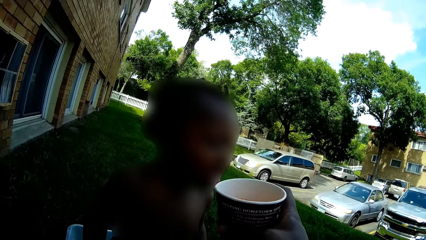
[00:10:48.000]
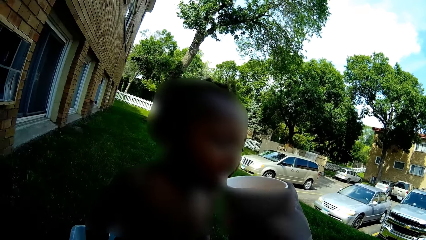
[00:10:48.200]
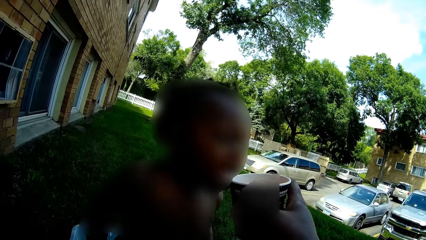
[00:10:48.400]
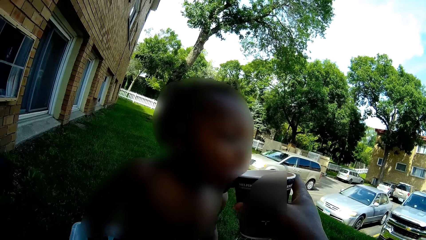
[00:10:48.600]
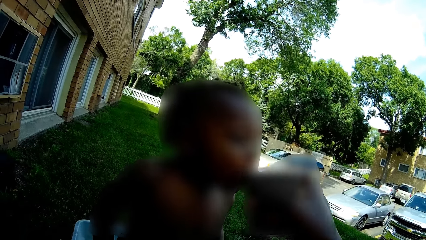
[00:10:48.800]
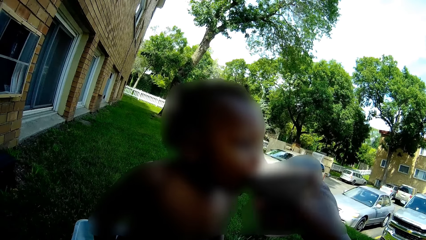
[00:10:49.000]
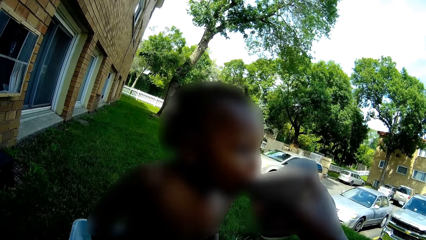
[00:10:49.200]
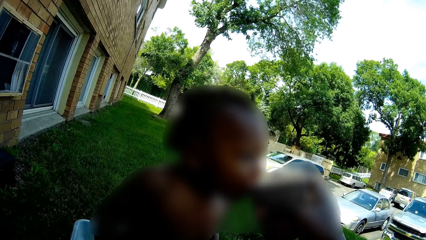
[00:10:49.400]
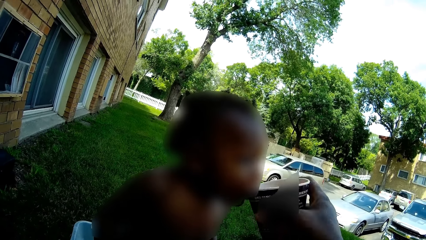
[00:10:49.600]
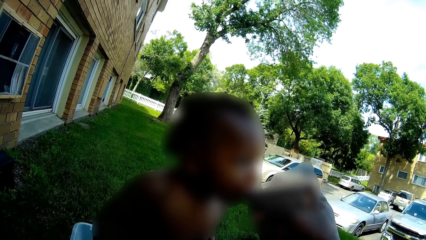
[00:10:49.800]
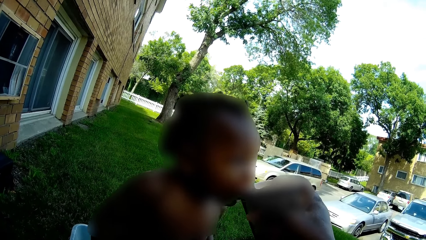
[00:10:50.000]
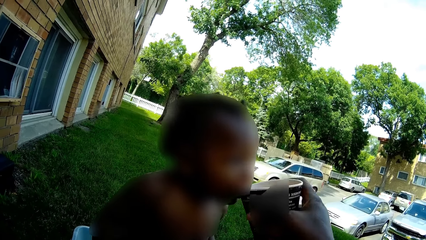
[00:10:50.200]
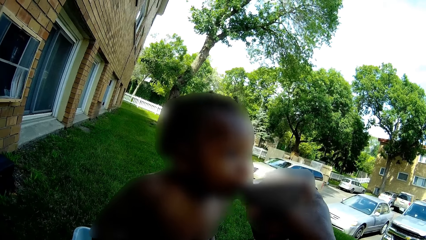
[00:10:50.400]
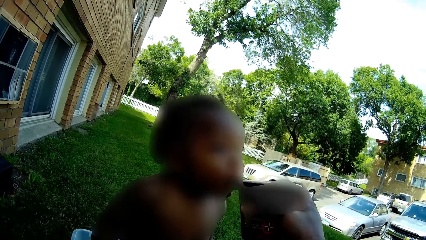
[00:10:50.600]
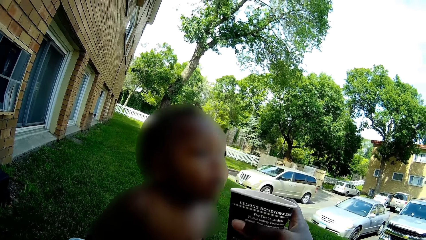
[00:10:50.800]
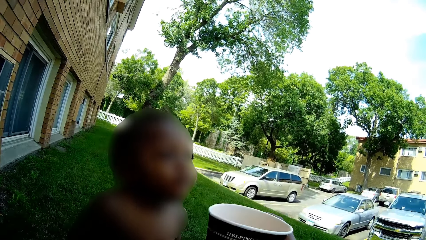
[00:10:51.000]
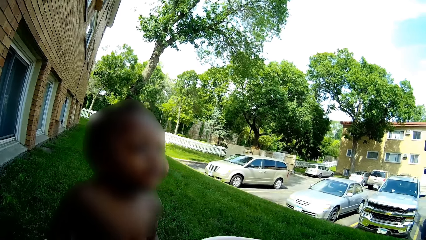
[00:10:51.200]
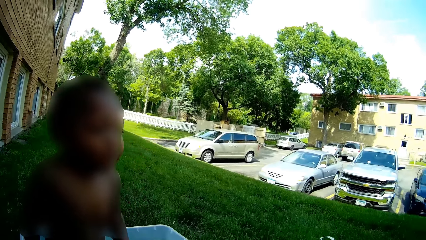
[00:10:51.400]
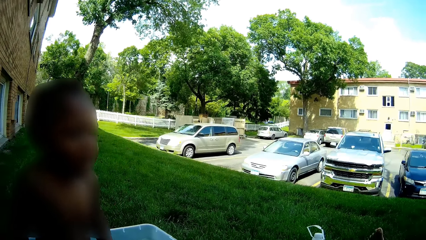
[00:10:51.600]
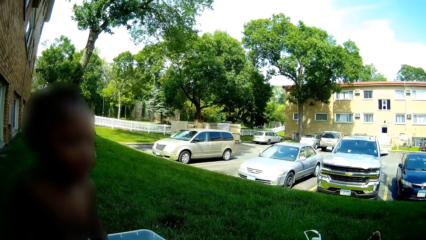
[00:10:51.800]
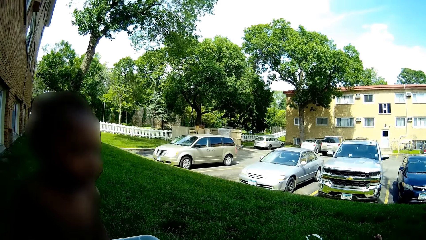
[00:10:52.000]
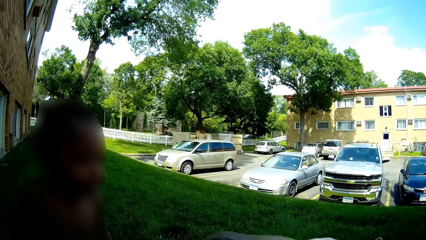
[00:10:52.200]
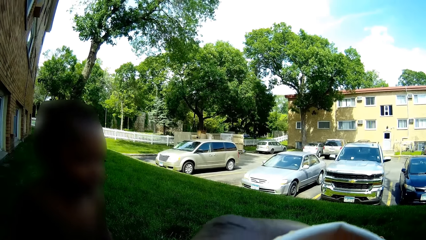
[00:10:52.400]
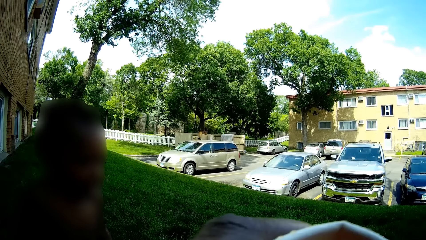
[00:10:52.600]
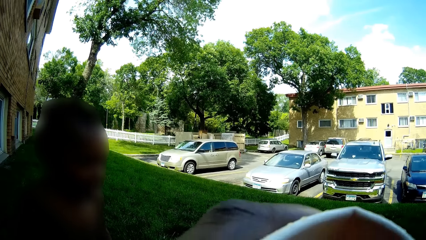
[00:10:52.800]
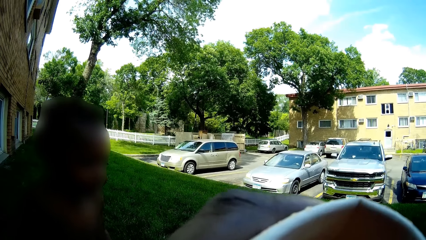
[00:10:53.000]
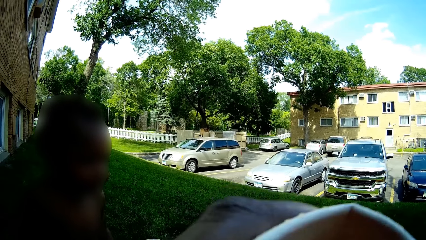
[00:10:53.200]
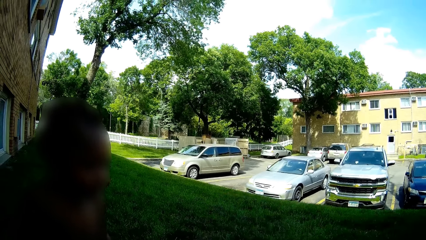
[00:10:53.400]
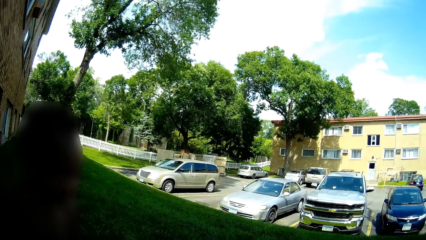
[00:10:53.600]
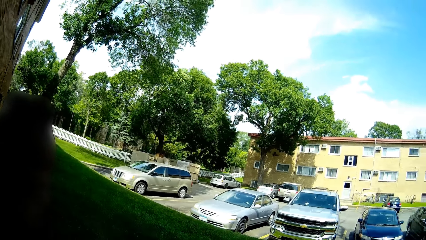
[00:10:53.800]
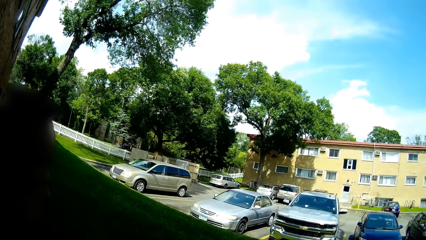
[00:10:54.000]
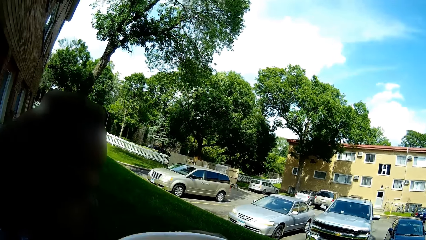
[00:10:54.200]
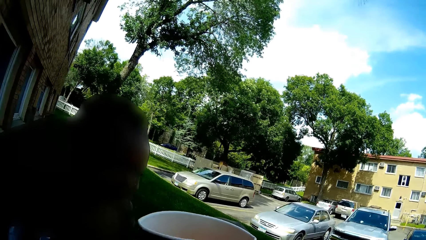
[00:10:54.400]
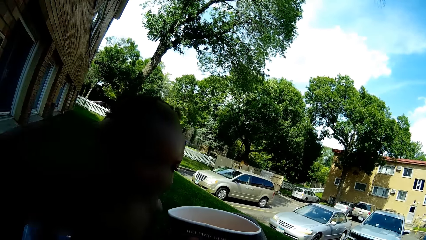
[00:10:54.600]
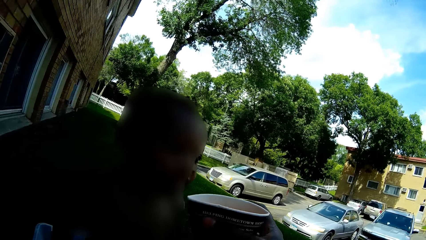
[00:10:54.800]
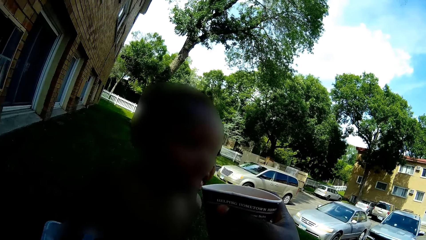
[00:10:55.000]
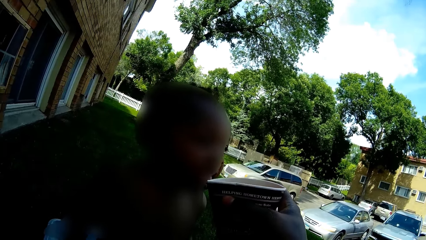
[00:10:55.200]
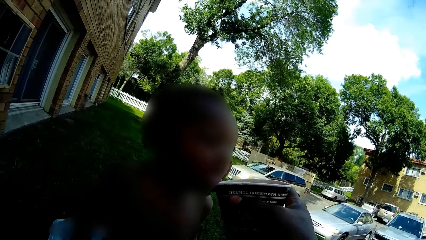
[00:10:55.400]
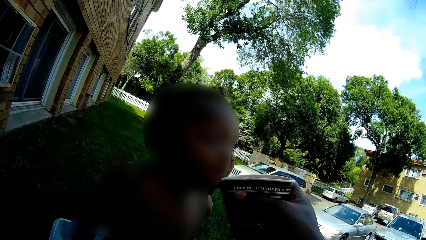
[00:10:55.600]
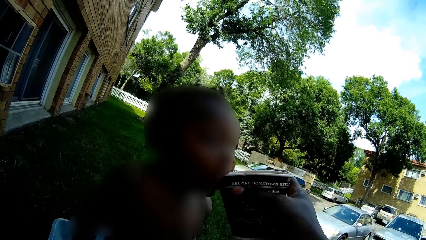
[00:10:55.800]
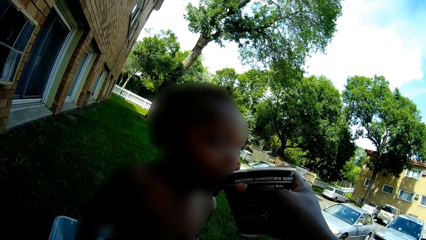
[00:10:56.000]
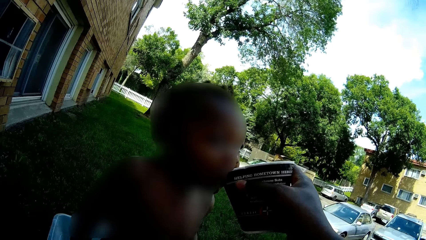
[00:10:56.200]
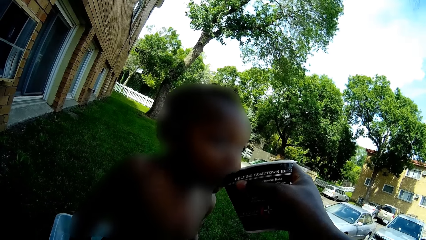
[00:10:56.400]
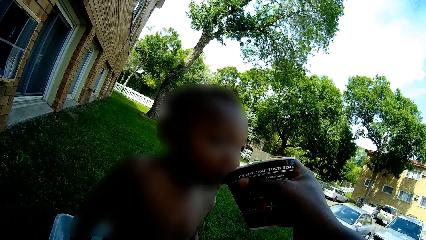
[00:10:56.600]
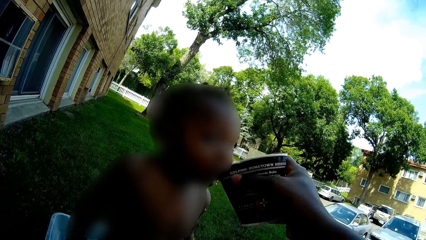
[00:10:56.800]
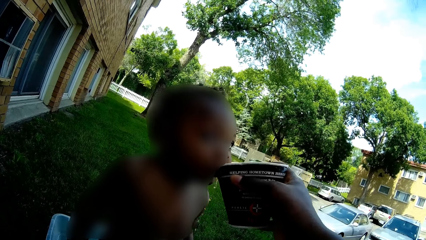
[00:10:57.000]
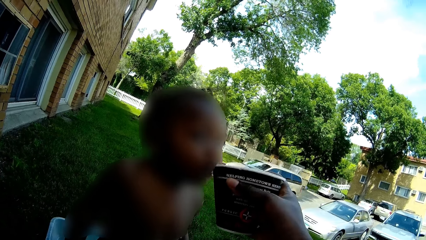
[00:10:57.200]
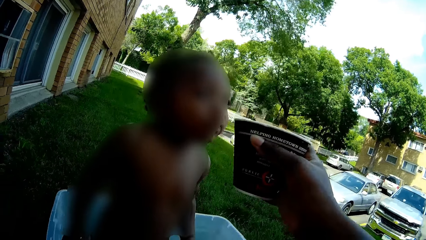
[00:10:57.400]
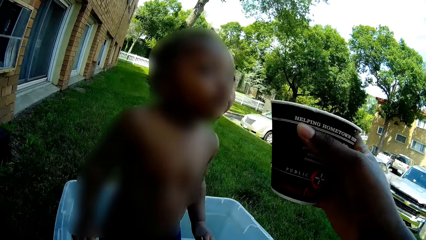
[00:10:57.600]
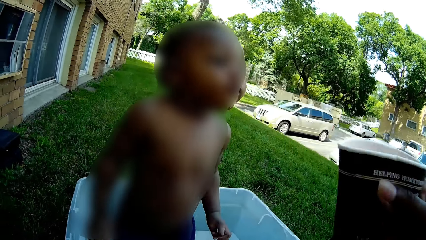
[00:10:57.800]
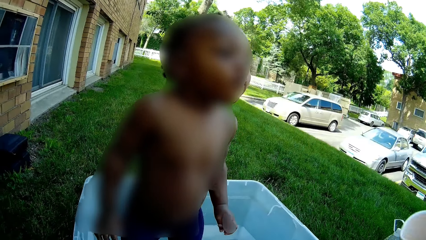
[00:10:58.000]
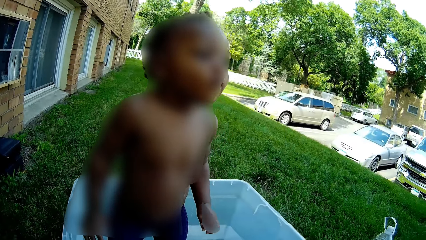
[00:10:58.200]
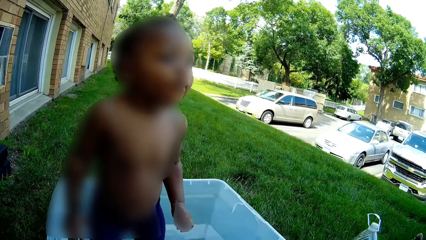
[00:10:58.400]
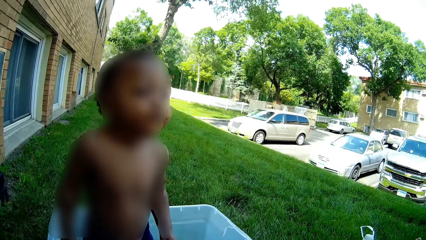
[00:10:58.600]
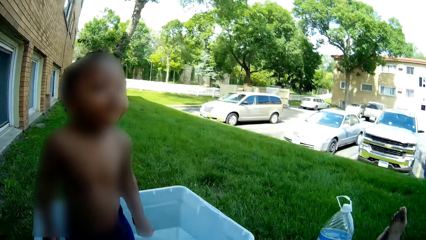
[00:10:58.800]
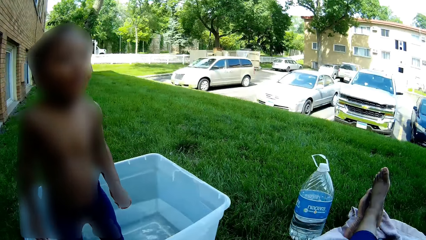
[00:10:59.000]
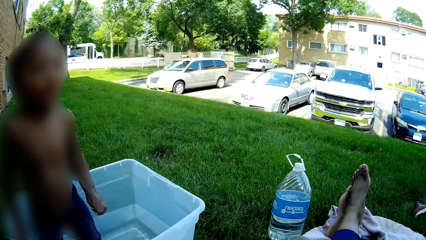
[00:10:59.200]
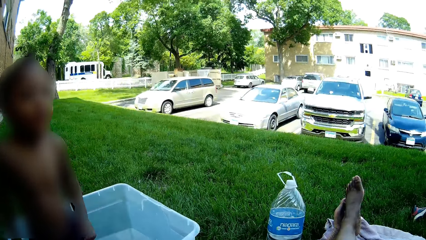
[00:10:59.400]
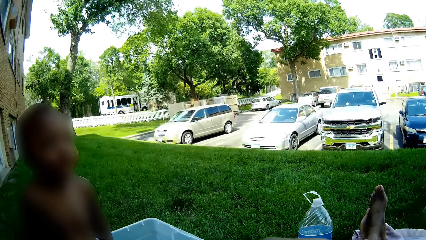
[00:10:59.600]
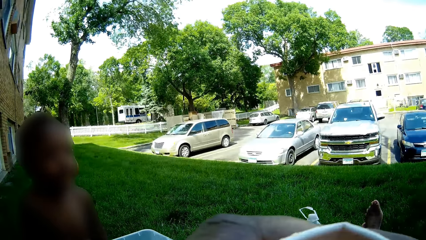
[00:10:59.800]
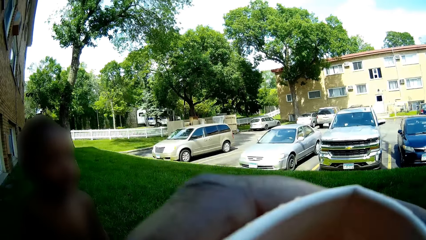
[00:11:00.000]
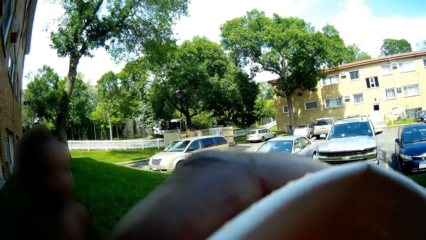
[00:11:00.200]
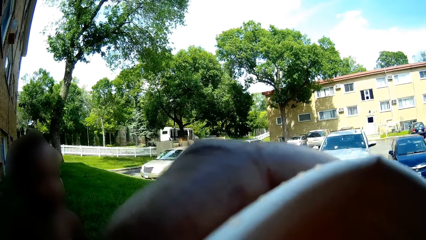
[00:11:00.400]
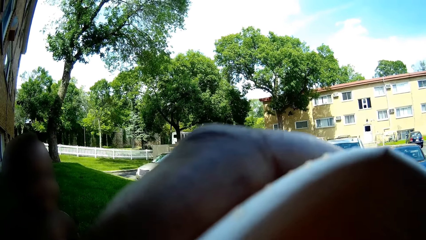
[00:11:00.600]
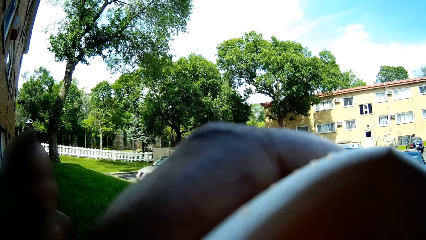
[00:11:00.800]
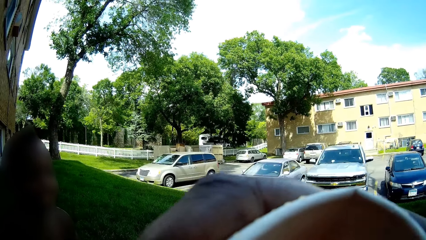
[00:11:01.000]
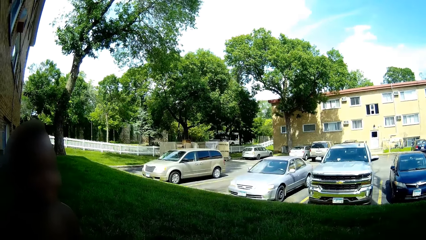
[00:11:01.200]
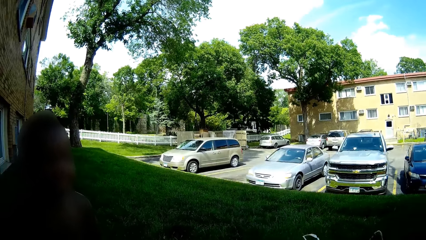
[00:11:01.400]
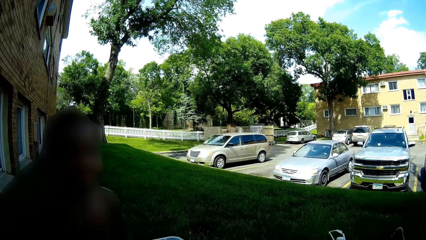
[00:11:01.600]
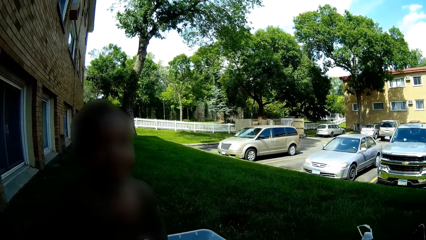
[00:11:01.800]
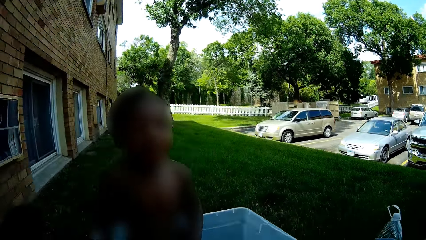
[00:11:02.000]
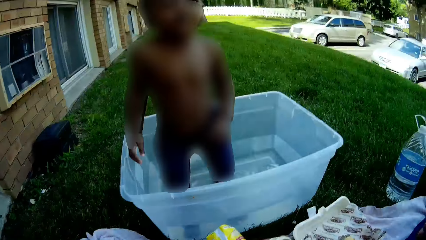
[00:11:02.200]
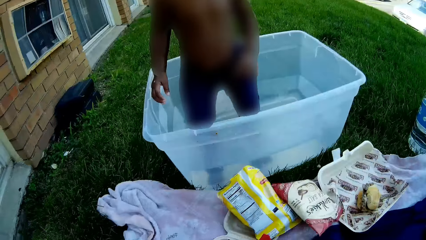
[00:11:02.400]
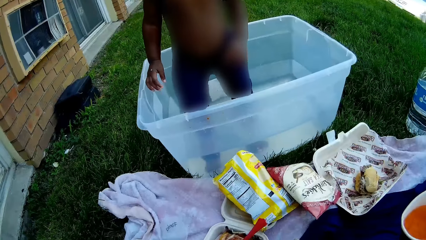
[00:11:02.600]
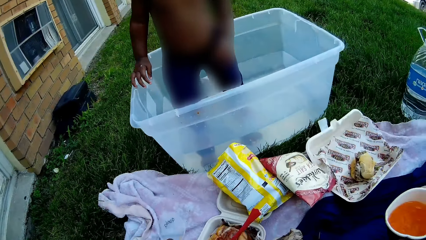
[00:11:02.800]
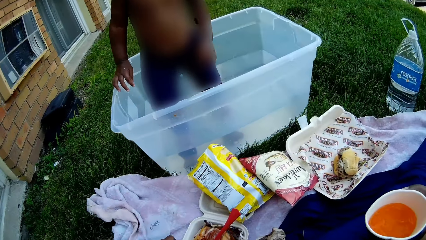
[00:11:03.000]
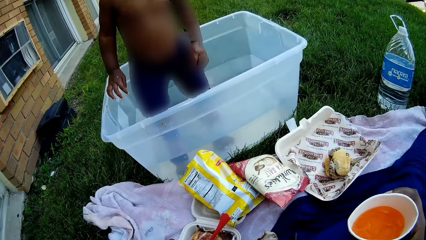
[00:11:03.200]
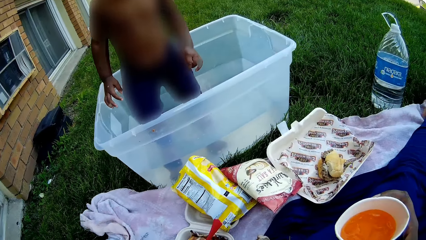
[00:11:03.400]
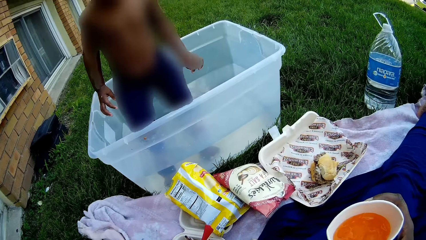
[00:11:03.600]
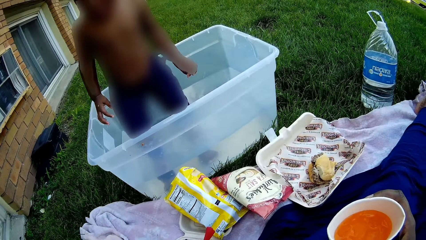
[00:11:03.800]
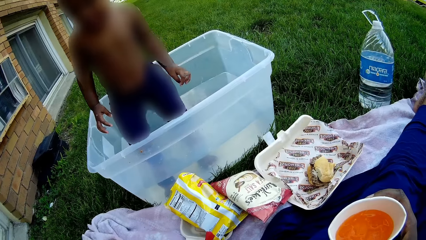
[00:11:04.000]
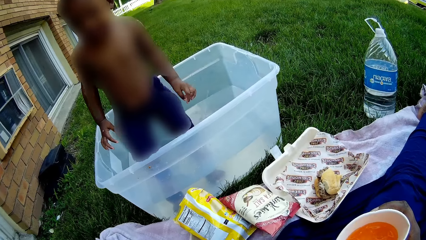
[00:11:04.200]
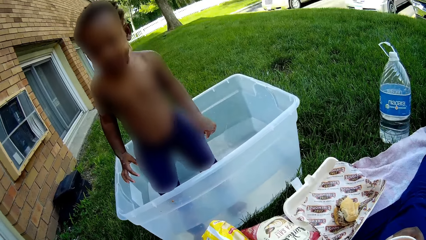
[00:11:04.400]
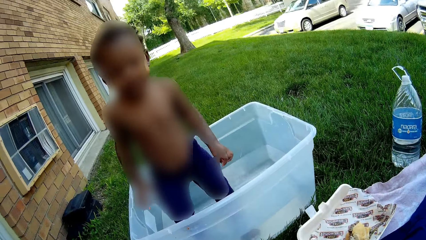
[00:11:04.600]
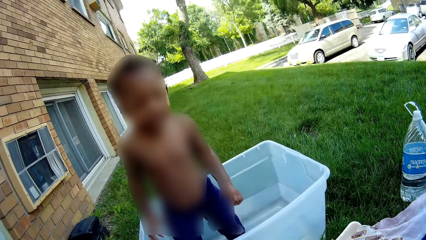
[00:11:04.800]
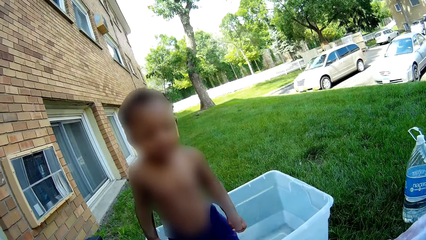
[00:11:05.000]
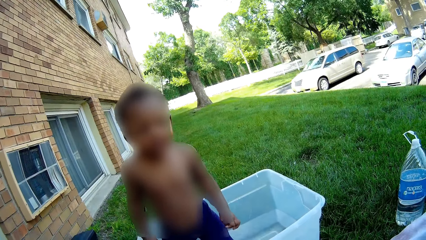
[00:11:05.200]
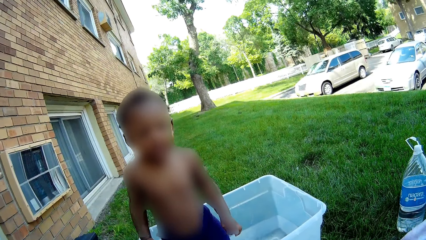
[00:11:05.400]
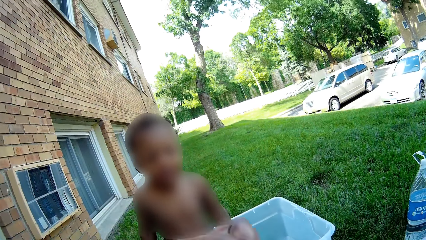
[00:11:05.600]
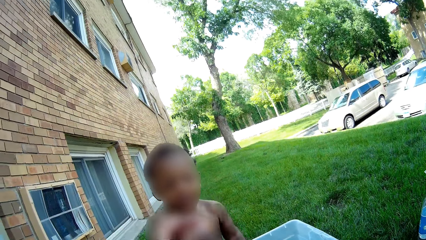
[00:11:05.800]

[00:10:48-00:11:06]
The camera wearer feeds the boy the drink in the cup with her right hand. She takes the drink in the cup with her right hand. She feeds the boy the drink in the cup with her right hand. She takes the drink in the cup with her right hand. She drinks juice. Another boy interacts with the camera wearer. The camera wearer holds the cup in her right hand. She talks with the first boy.
